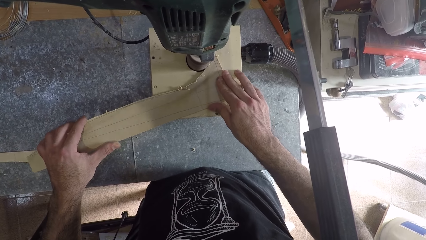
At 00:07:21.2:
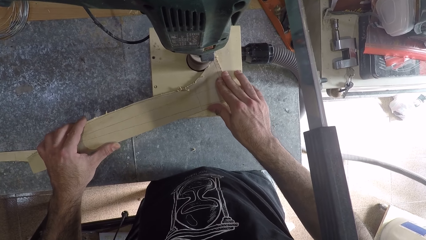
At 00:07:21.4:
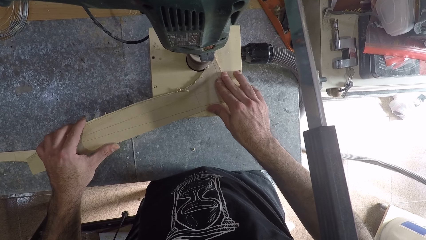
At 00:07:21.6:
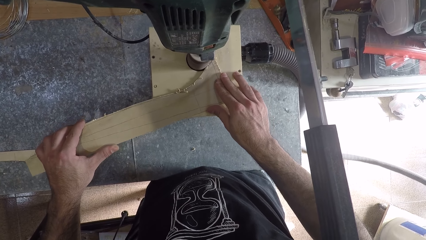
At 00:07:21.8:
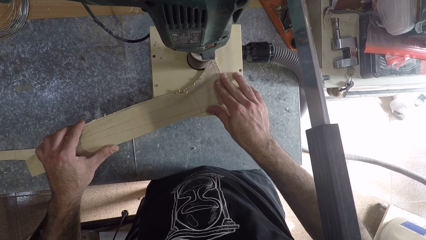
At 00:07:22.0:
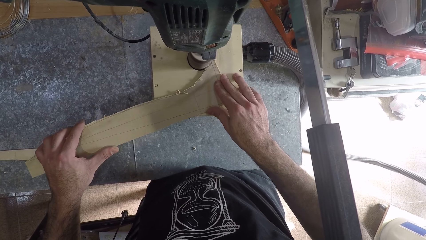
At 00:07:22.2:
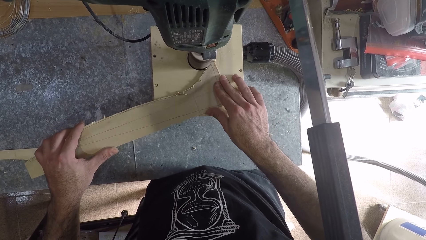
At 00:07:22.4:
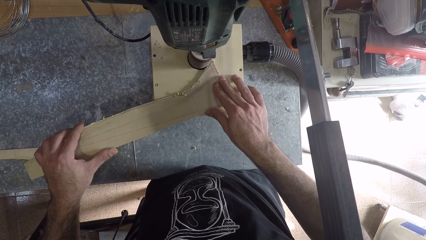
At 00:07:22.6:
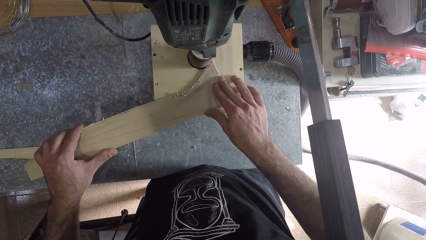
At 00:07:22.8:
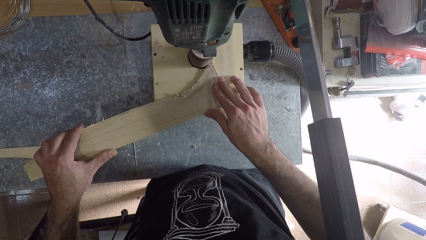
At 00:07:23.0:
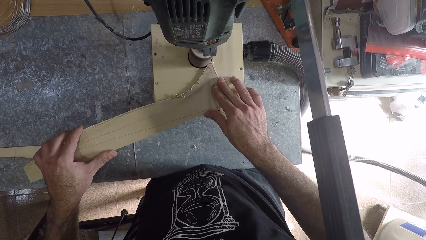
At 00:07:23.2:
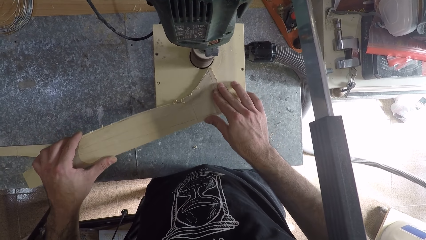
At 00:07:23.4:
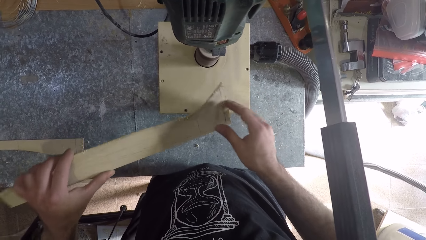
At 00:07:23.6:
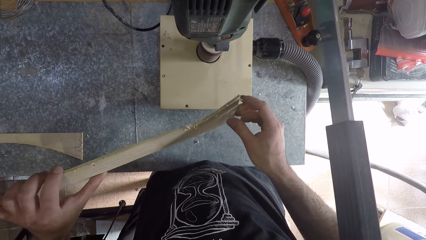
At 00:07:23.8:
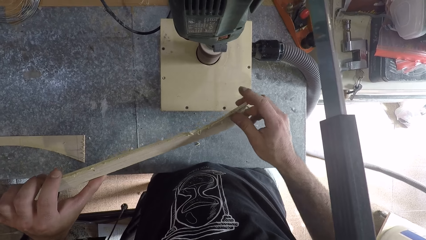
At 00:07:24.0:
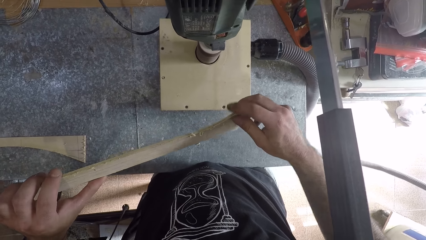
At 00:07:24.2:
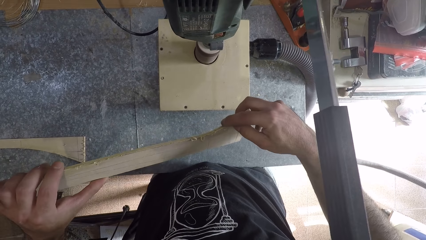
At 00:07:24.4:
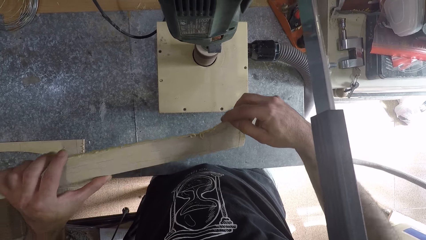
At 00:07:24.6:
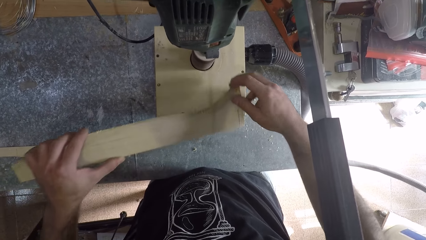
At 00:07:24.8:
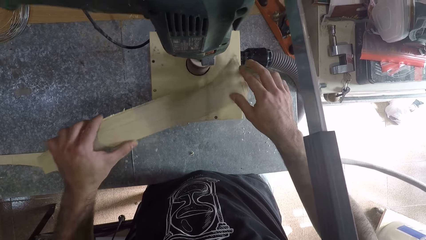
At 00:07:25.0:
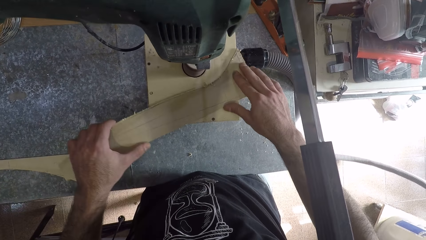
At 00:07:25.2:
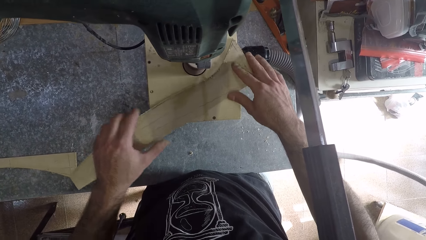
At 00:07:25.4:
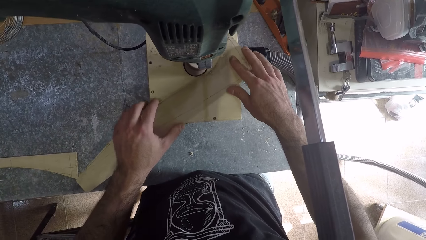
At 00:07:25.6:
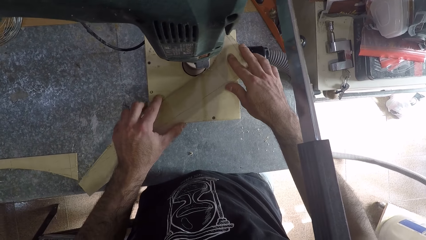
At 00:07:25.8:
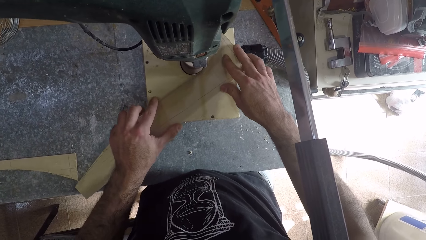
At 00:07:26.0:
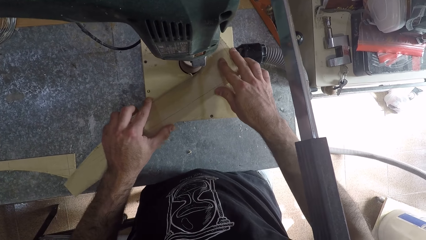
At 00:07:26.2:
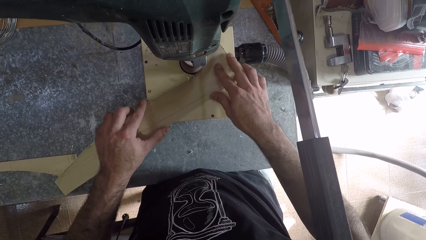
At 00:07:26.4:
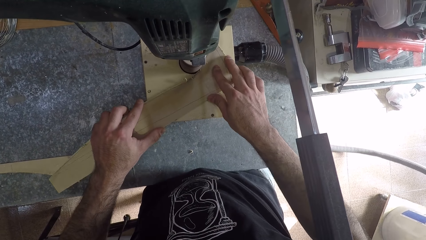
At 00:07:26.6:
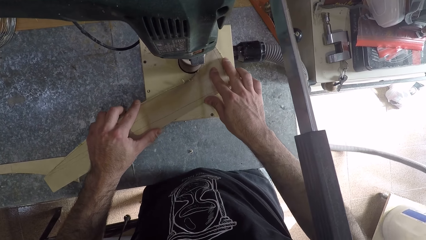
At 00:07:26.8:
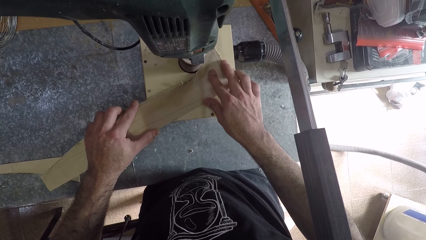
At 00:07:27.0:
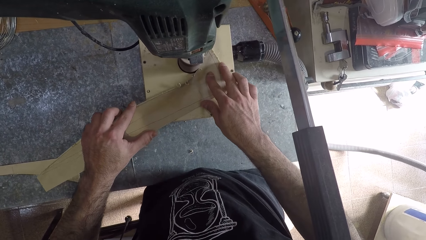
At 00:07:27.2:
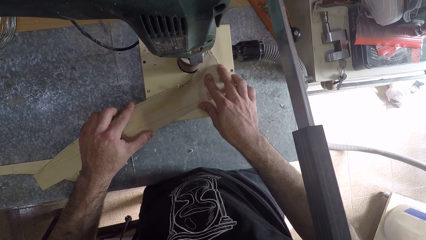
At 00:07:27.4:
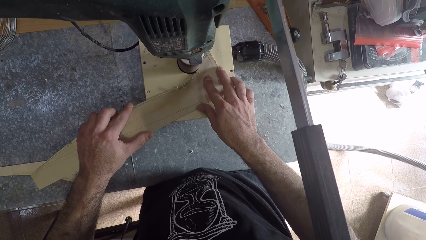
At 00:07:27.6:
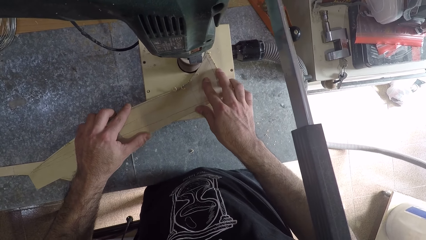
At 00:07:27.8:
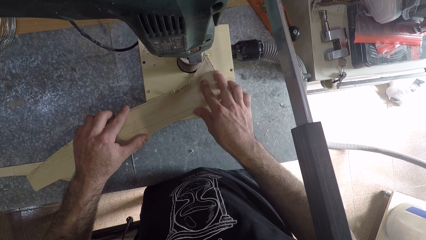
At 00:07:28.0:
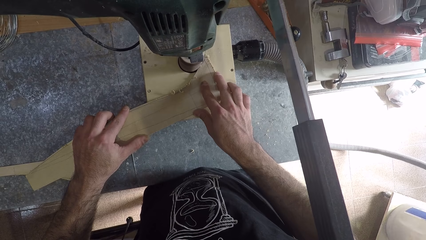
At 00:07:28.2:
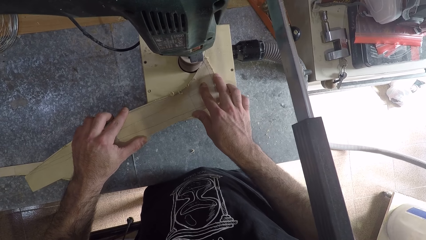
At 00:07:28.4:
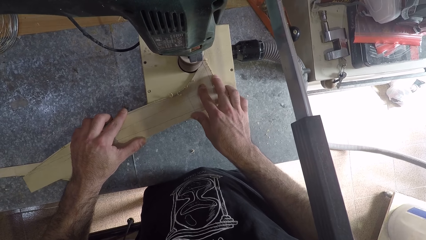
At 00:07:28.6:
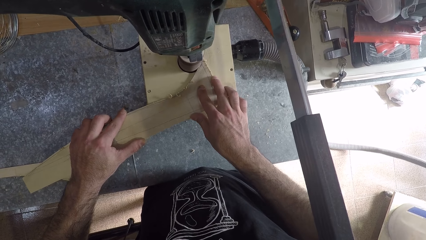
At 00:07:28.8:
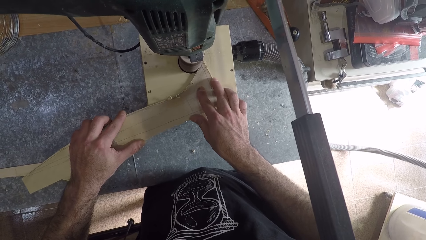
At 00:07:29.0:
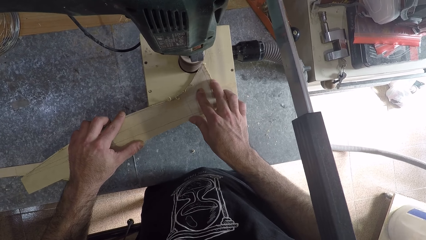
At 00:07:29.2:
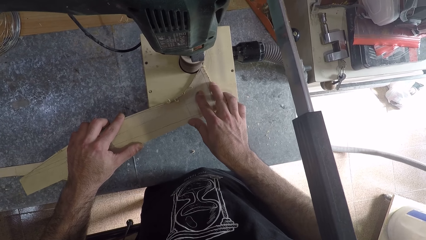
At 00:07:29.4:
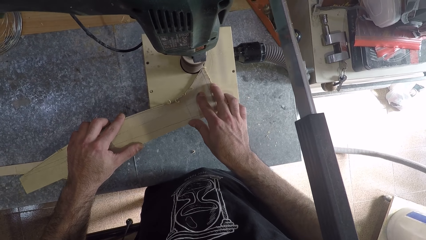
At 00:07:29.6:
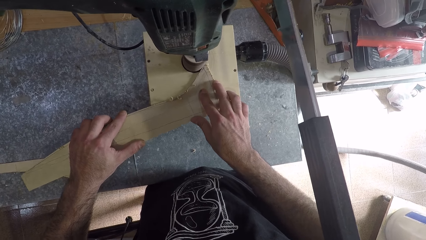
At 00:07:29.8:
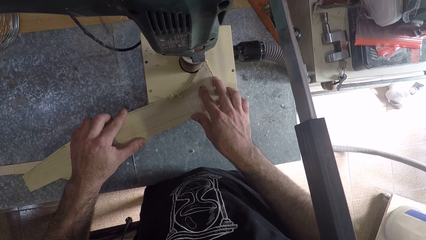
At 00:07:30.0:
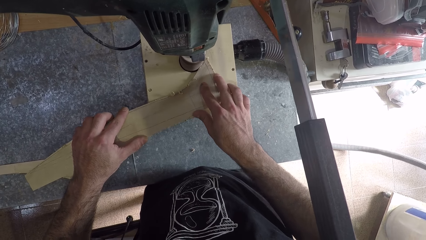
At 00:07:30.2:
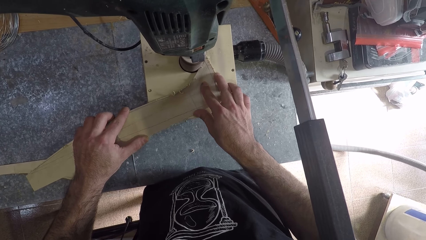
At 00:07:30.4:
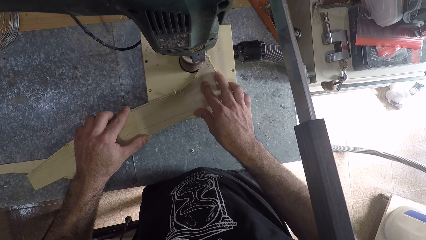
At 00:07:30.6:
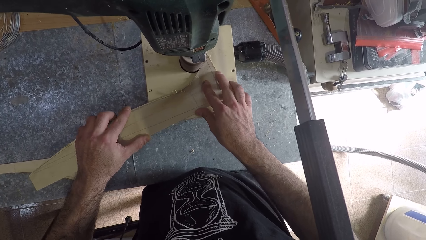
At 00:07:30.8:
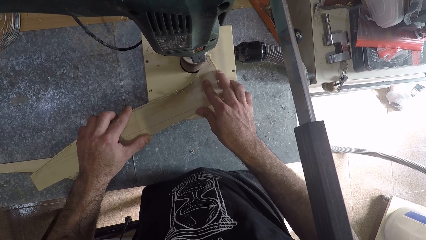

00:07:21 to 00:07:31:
The camera wearer removes the piece of wood board from the table router machine. They inspect the wood. They sharpen the piece of wood board with the table router machine.

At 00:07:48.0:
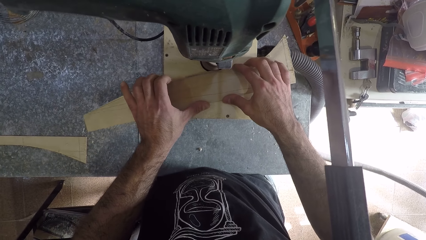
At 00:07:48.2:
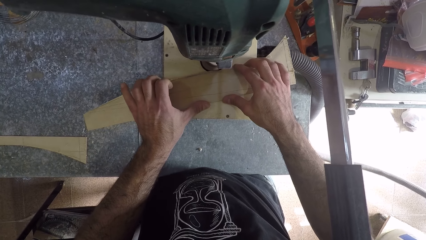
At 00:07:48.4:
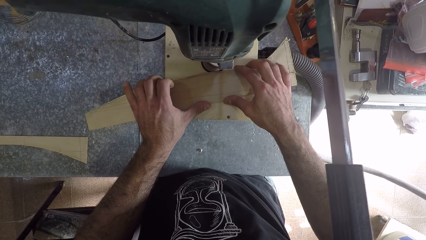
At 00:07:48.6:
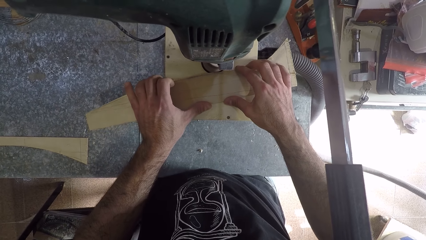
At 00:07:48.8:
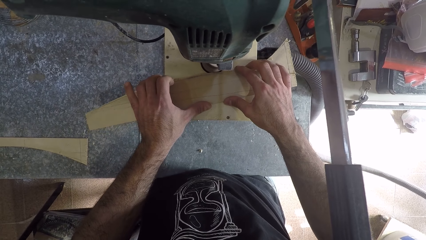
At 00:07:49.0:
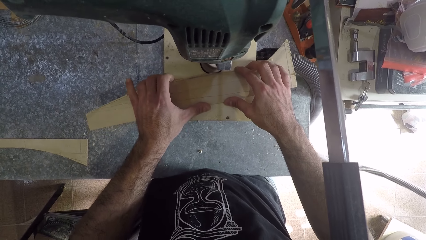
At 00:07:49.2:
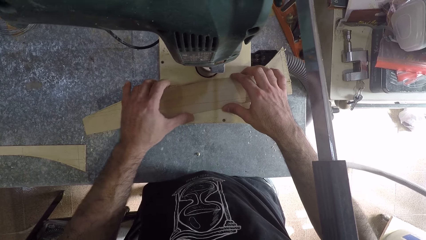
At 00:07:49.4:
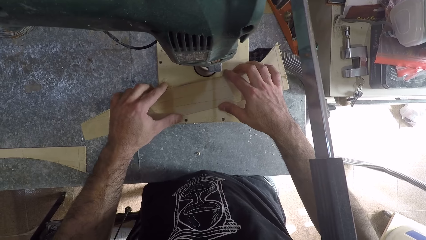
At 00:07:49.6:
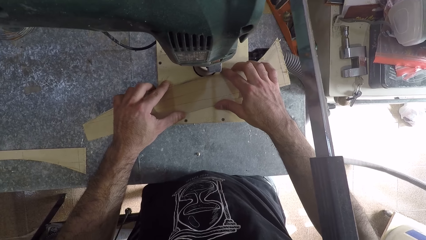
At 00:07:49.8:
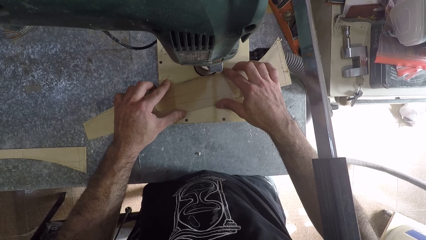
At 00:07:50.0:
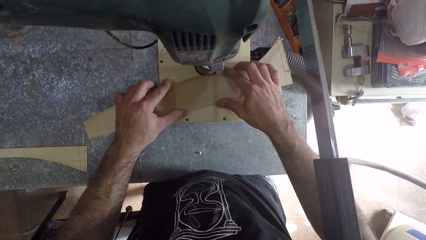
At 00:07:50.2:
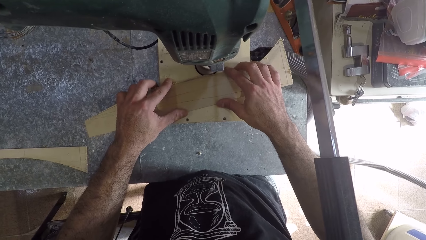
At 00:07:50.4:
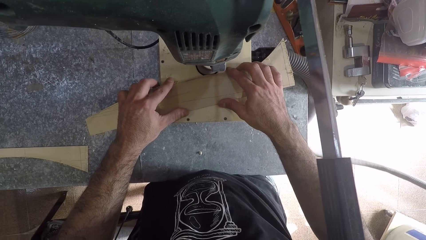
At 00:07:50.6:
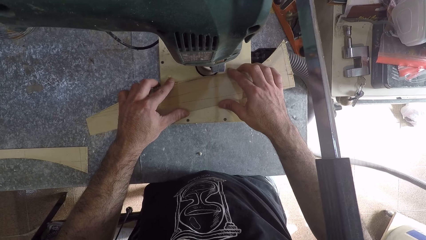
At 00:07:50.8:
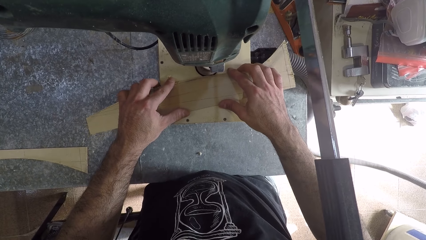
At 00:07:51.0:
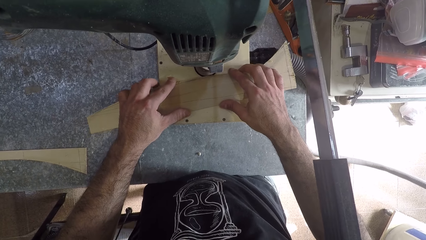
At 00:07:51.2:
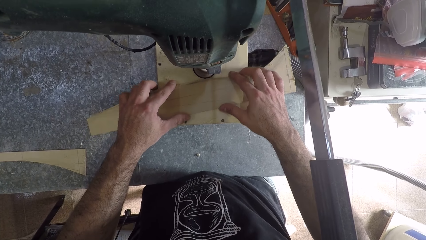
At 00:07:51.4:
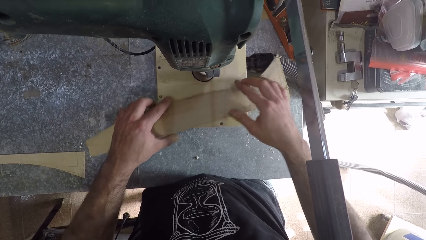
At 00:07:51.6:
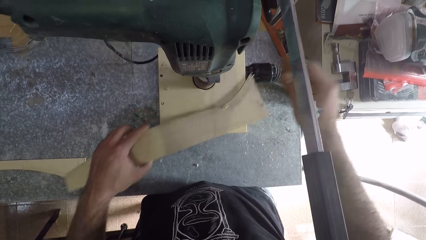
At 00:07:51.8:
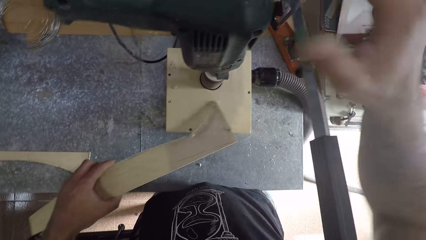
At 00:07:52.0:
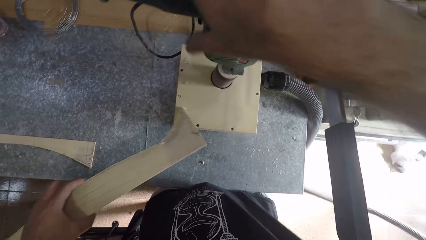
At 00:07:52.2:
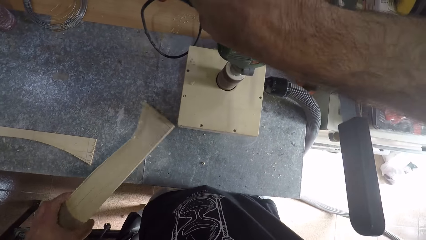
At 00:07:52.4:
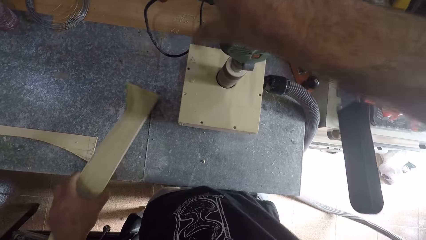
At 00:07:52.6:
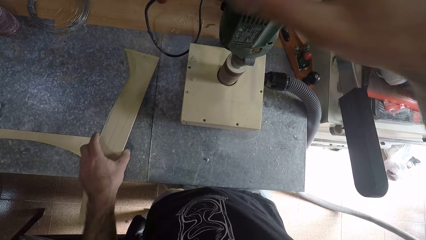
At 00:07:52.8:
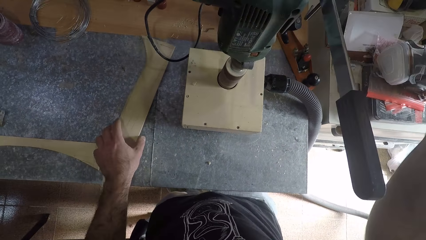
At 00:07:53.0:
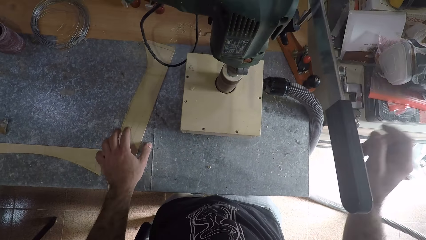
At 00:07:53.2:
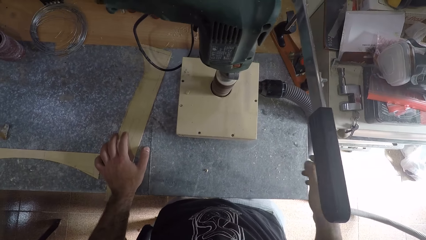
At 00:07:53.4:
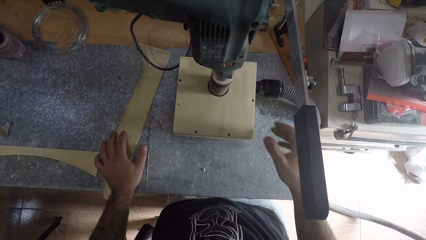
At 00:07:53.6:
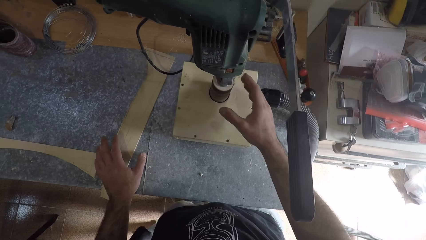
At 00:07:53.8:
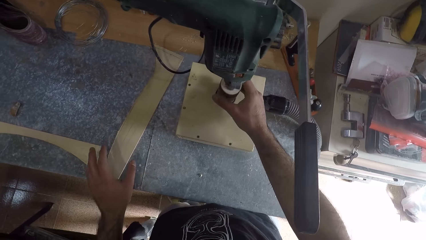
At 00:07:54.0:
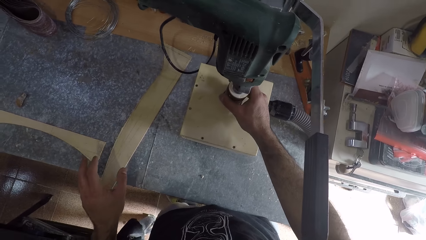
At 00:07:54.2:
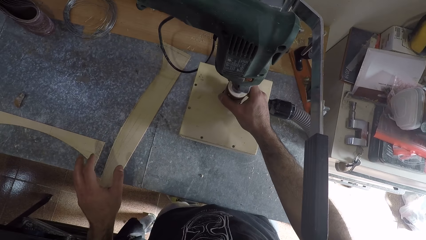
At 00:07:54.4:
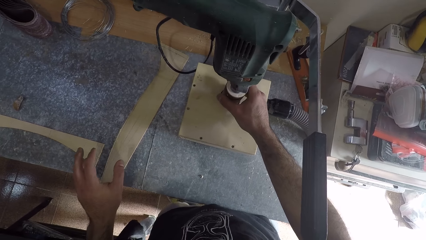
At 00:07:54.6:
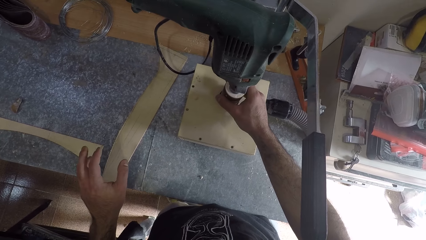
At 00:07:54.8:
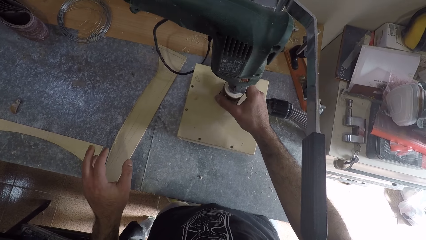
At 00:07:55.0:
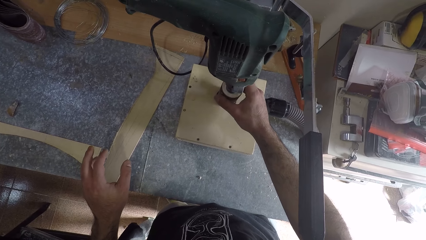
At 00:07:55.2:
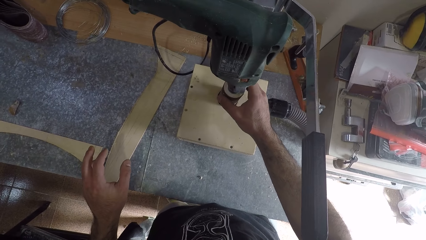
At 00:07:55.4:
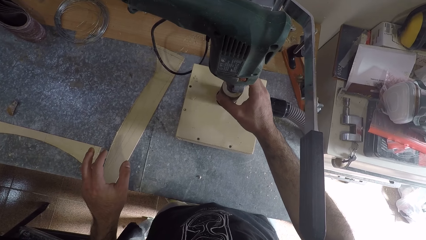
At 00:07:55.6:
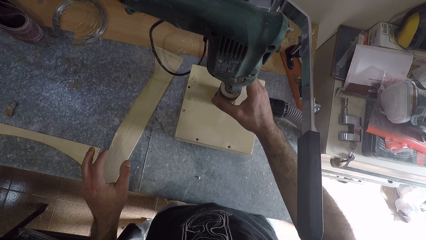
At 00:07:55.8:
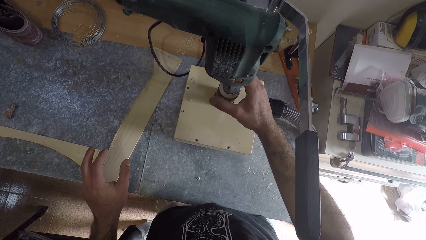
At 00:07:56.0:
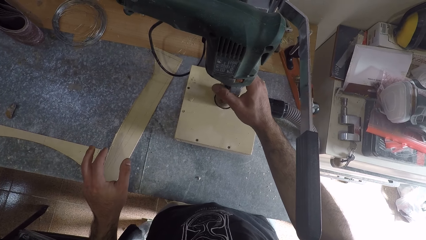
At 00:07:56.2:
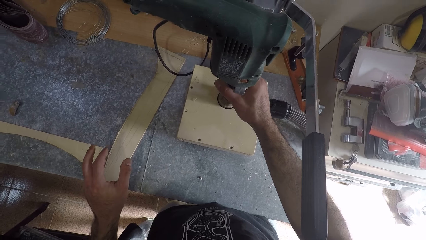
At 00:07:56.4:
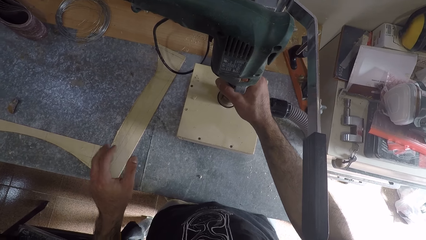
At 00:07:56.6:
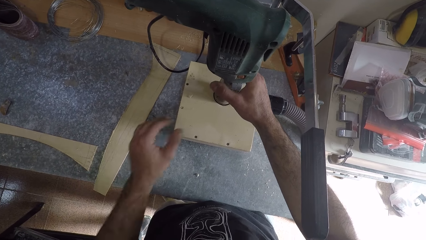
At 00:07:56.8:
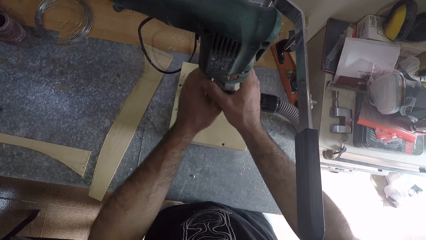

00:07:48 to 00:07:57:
The camera wearer files the wood. He holds the wood with his left hand. He removes the piece of wood board from the table router machine. He switches off the table router machine with his right hand. He puts the piece of wood board on the table. He holds the table router machine.
